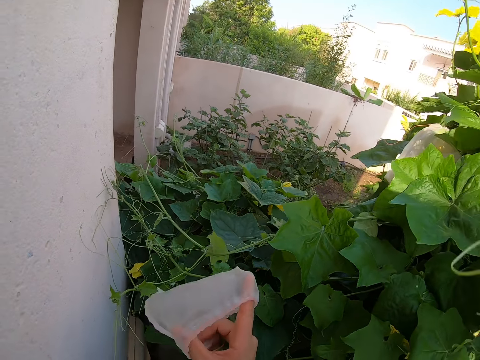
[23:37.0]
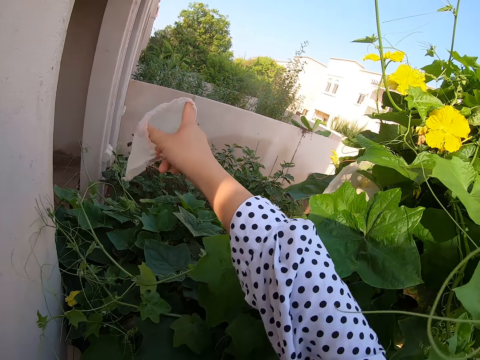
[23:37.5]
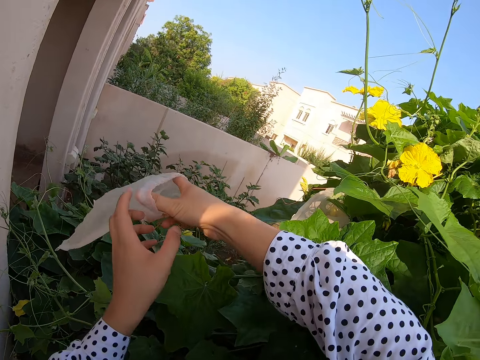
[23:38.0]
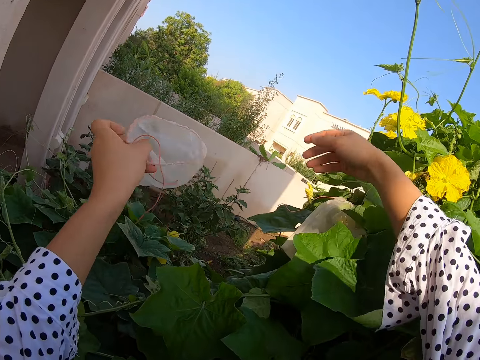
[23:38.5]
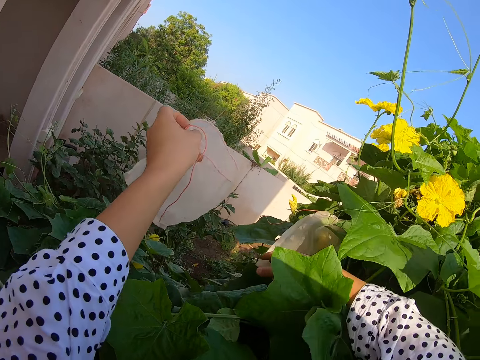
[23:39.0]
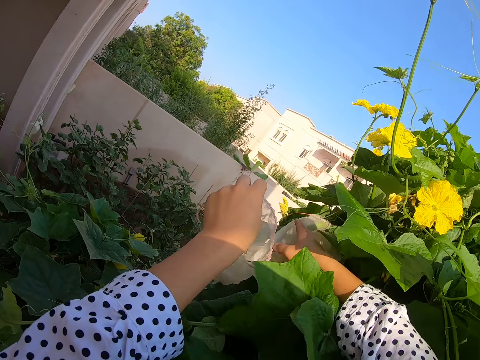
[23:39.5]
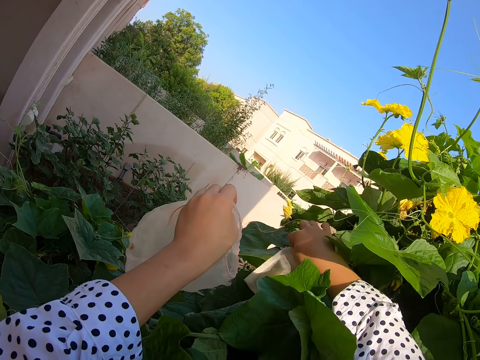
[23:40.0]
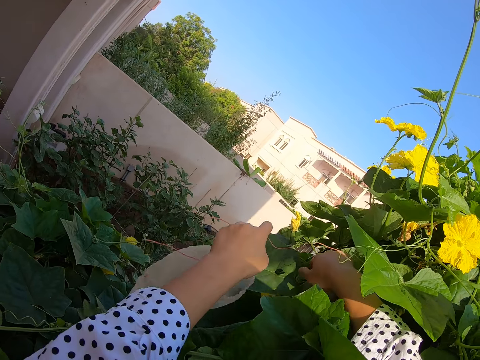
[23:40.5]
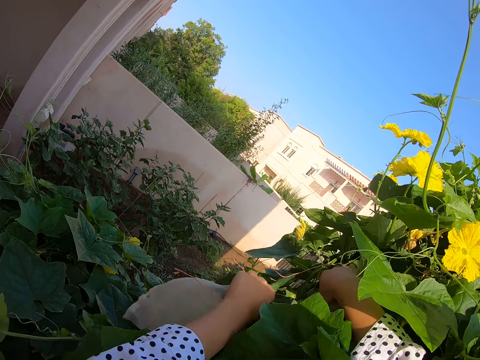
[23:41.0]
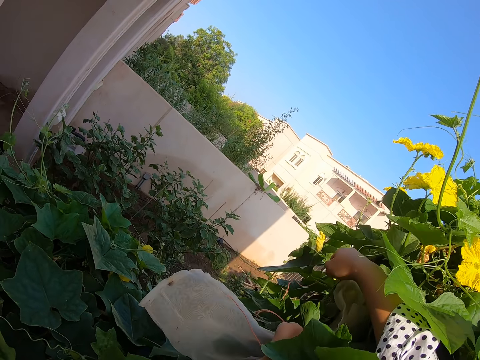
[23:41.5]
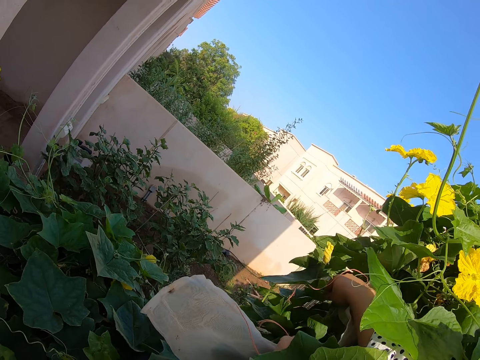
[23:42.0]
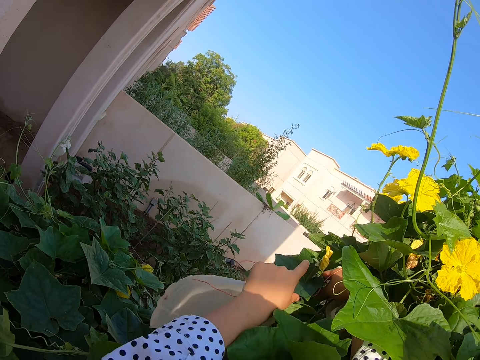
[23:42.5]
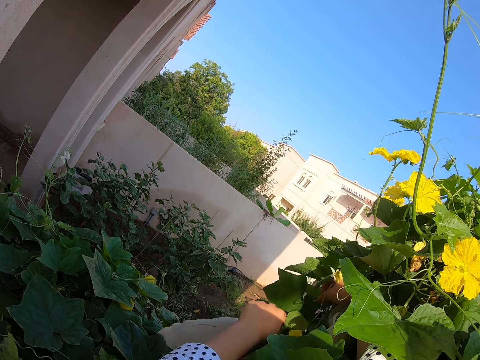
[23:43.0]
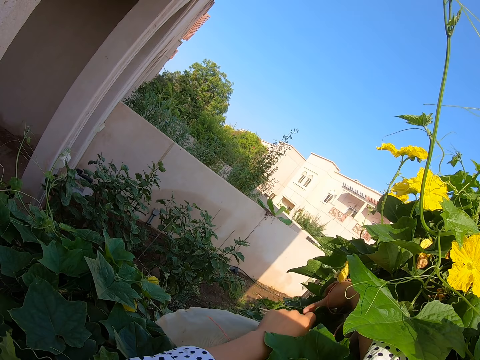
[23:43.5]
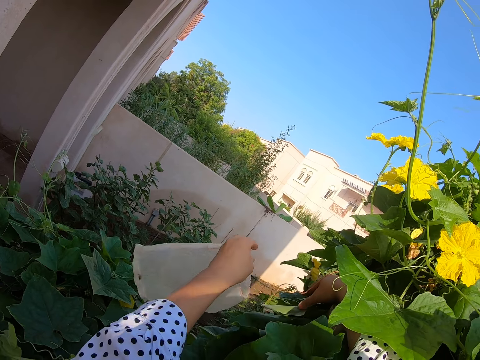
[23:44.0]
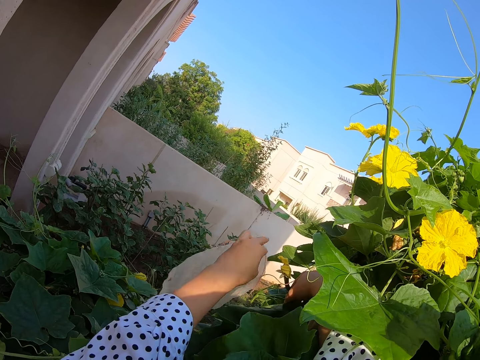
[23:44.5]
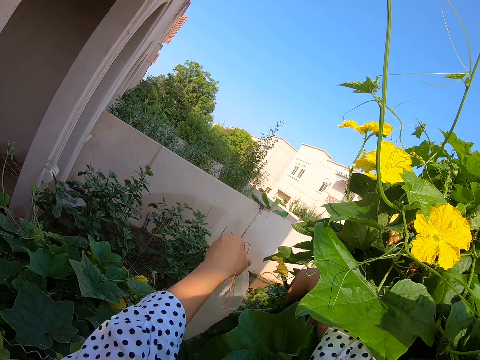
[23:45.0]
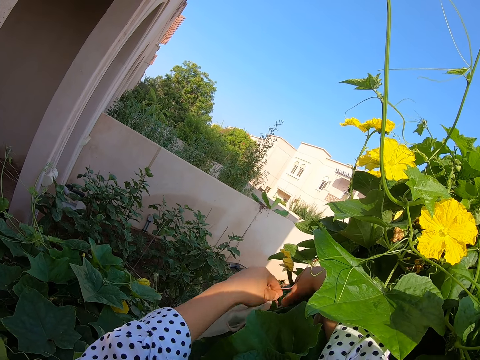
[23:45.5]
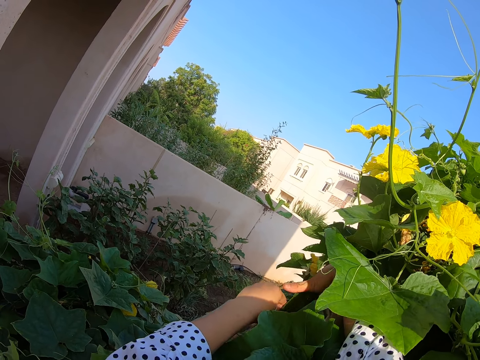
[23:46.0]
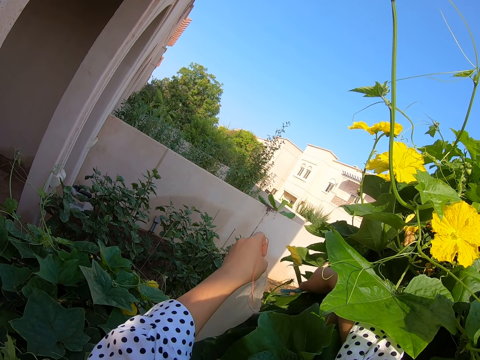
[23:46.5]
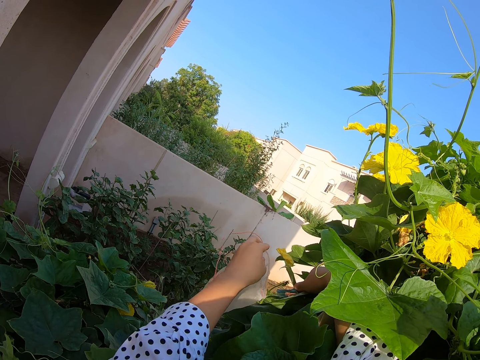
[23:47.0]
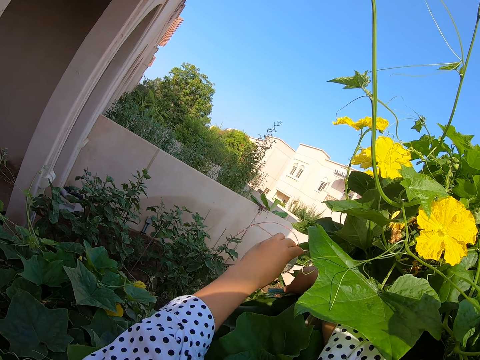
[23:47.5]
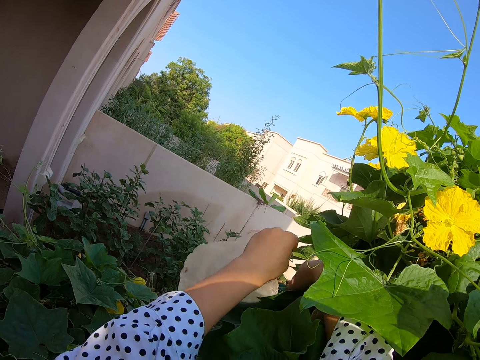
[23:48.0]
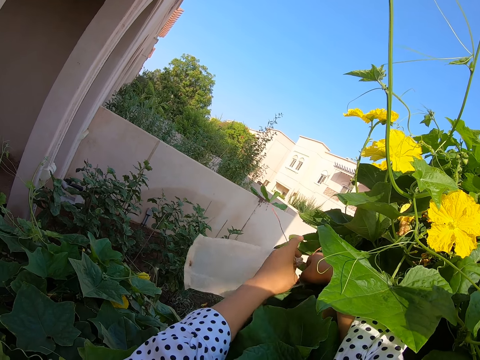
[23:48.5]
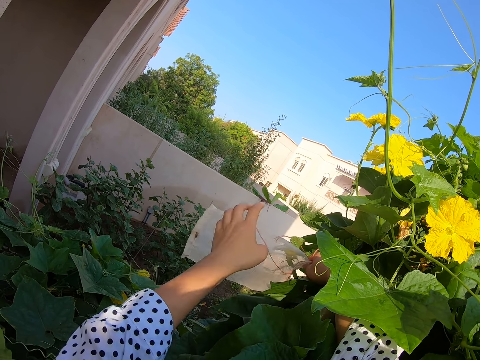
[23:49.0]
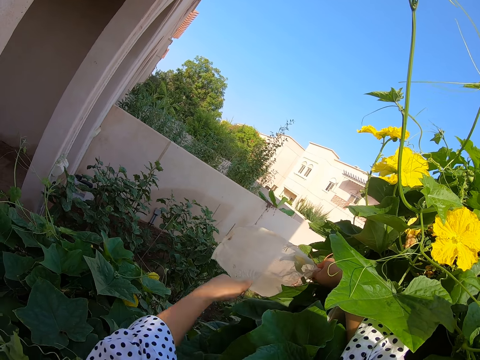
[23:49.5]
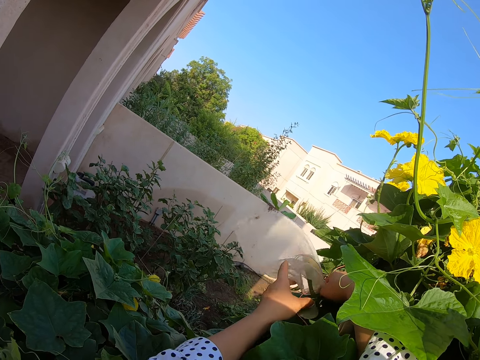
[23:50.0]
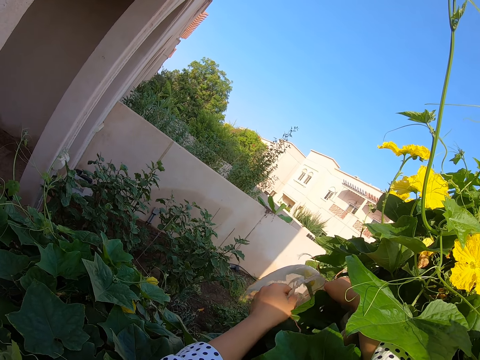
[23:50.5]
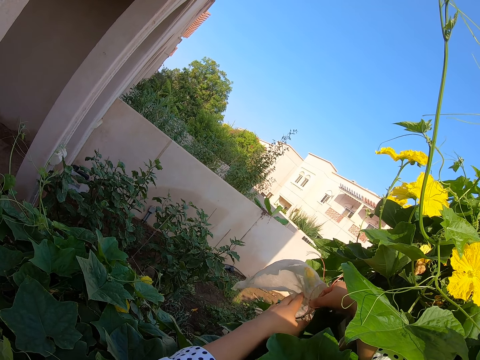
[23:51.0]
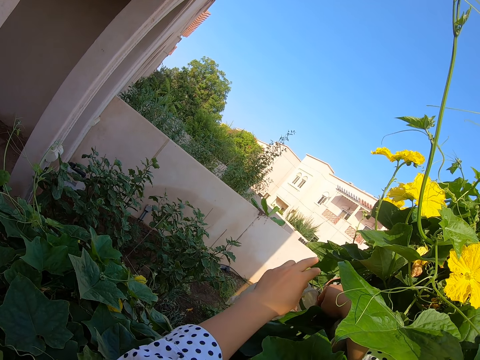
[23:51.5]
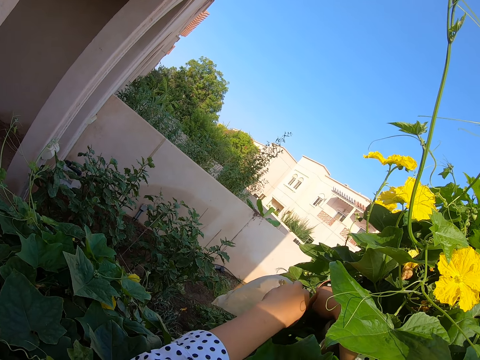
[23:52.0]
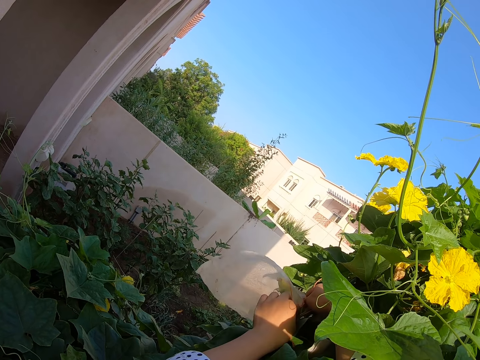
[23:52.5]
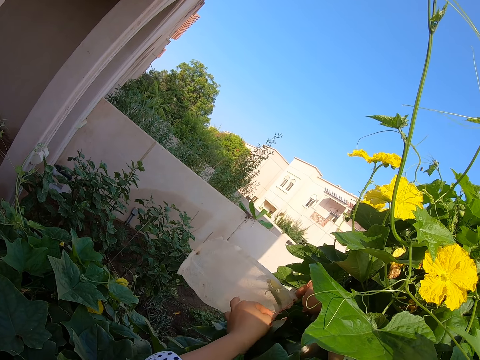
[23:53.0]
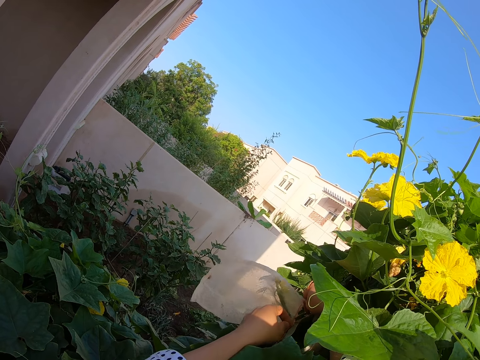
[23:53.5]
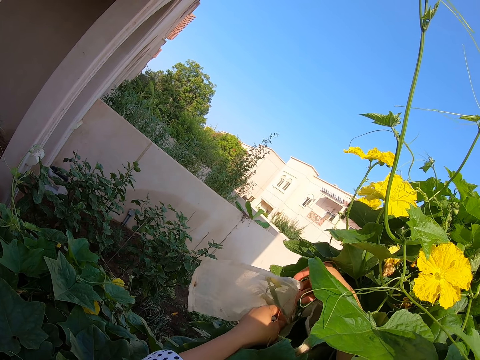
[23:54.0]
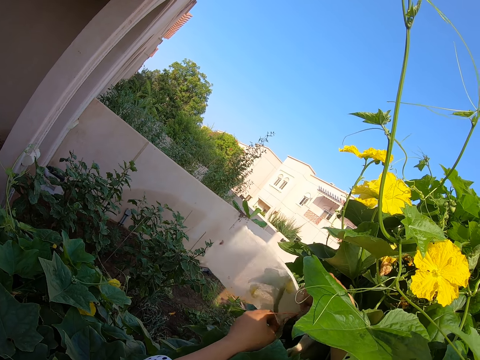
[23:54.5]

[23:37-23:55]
The camera wearer lifts the nylon. They hold the plant. They hold the plant again. They fix the nylon on the flower. They insert another leaf.

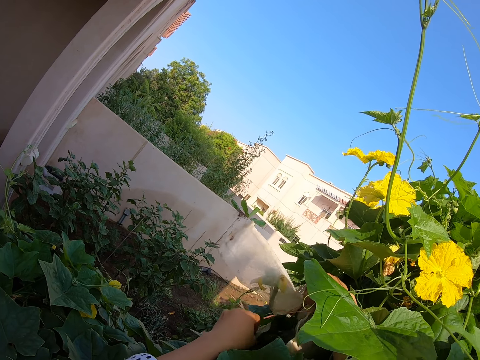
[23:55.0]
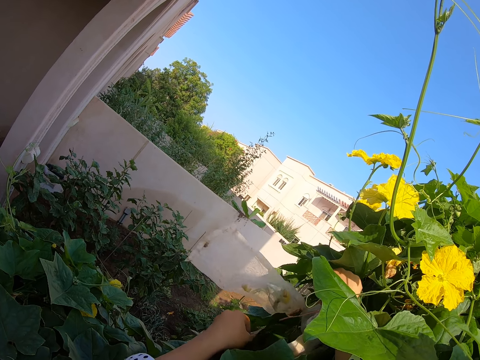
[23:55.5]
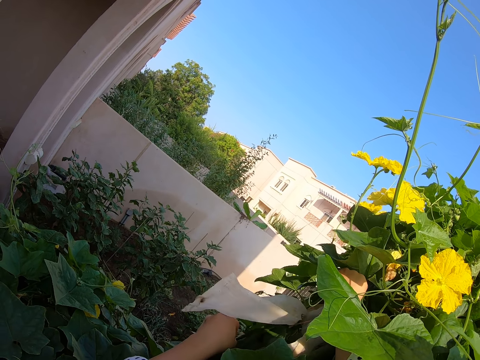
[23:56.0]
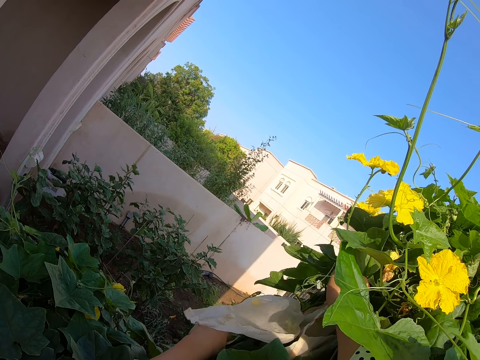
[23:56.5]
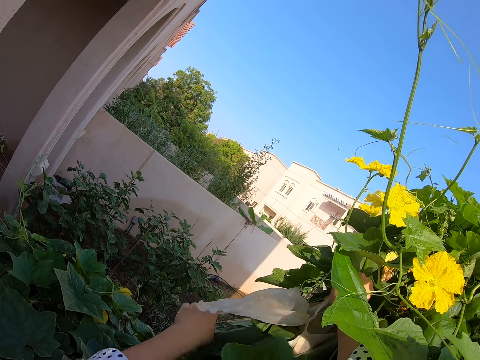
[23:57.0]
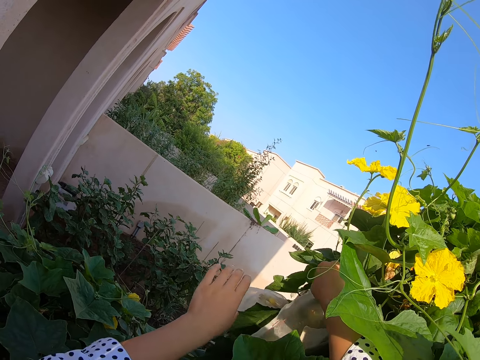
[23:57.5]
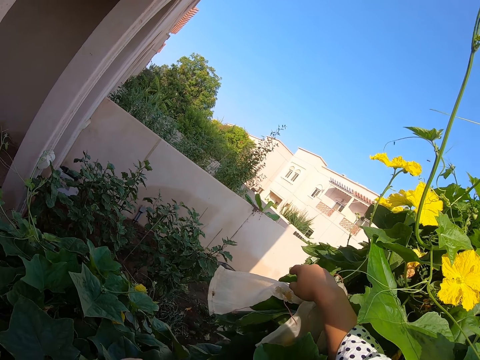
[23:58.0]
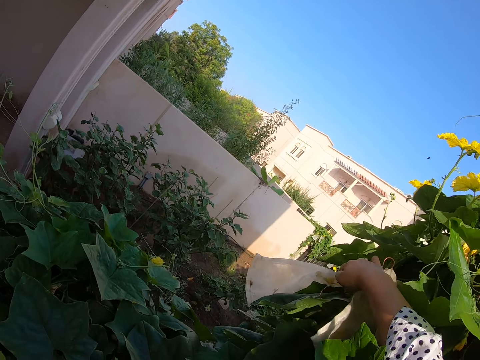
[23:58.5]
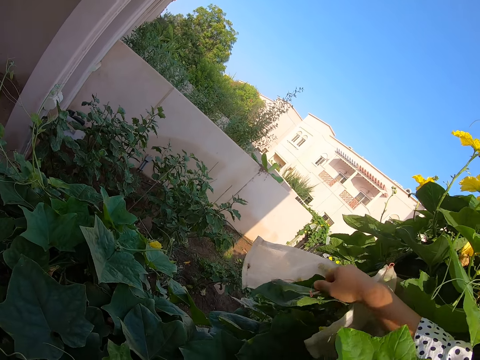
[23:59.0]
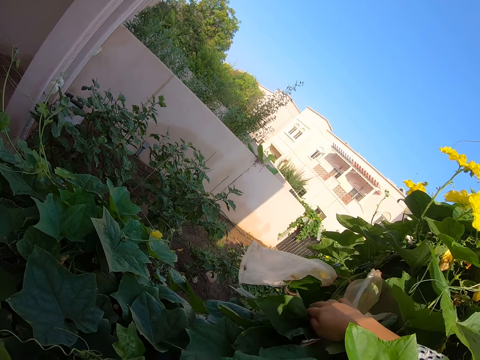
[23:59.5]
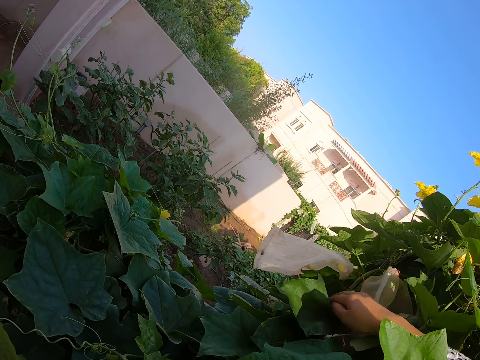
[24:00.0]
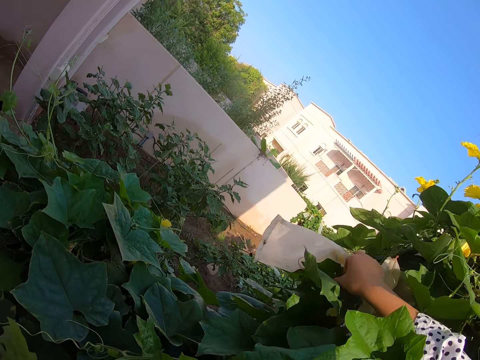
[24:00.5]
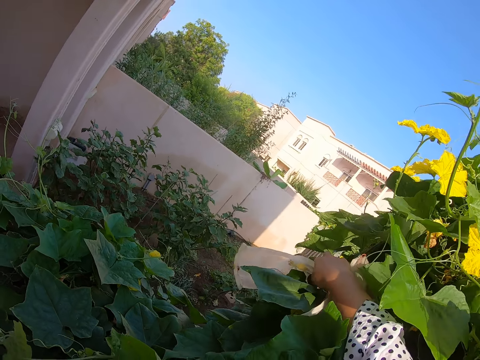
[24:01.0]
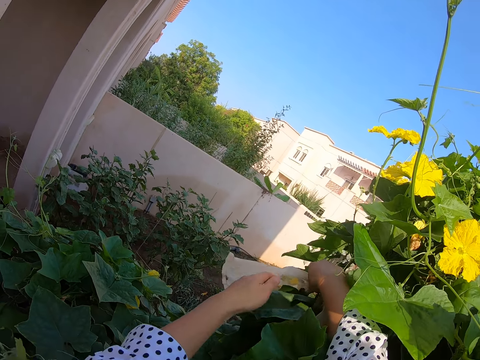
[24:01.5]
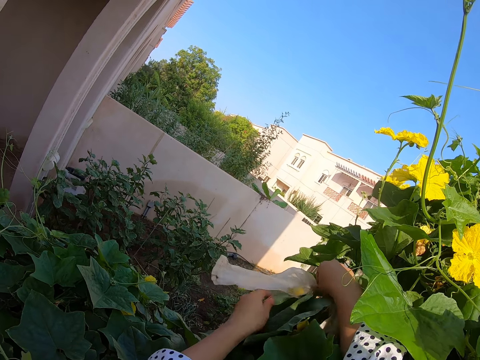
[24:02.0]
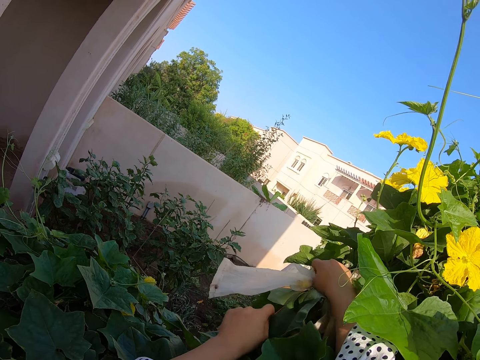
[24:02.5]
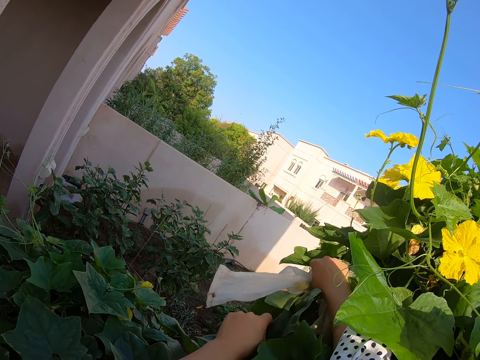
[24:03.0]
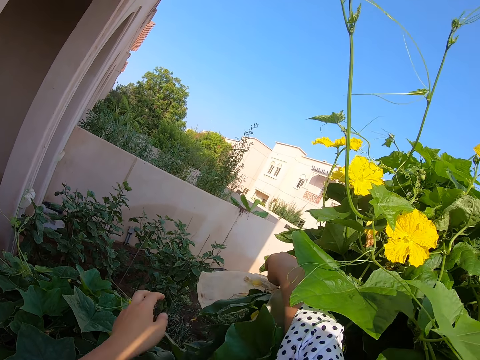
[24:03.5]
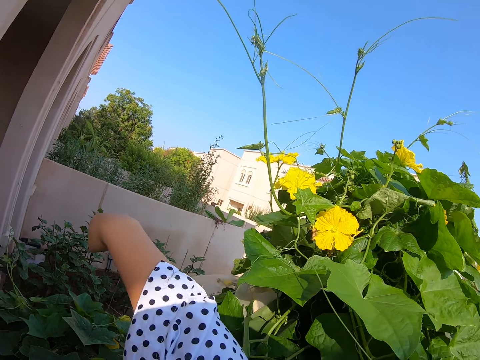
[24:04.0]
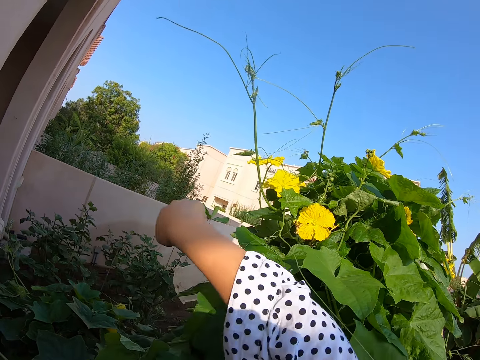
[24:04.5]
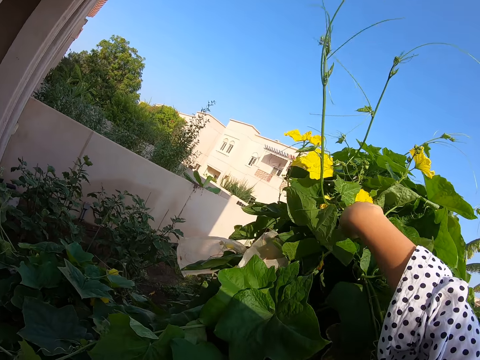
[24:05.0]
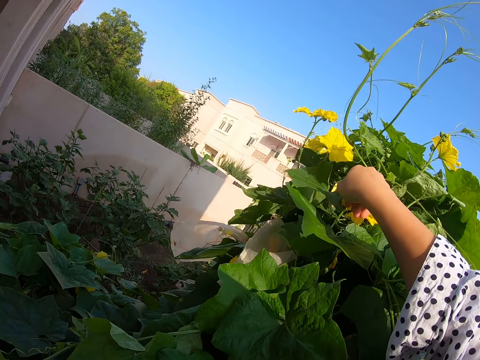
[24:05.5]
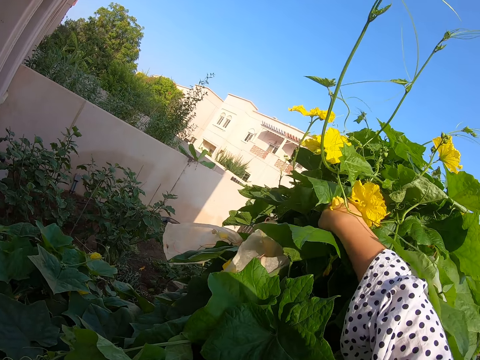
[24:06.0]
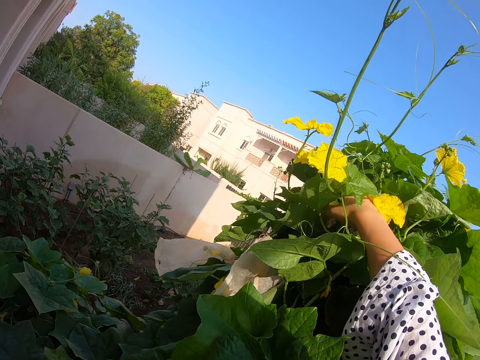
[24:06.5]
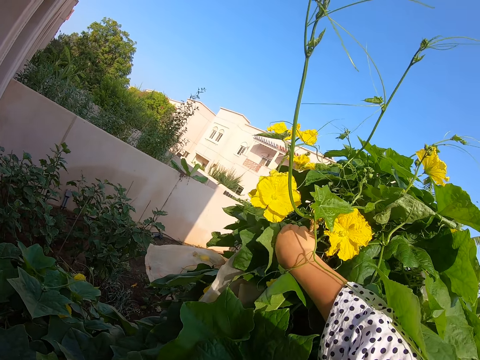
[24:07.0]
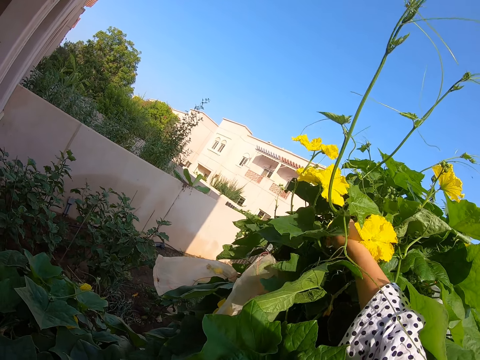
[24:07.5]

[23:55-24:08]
The camera wearer ties the nylon. They hold the plant. They tie the nylon. They touch the plant.
